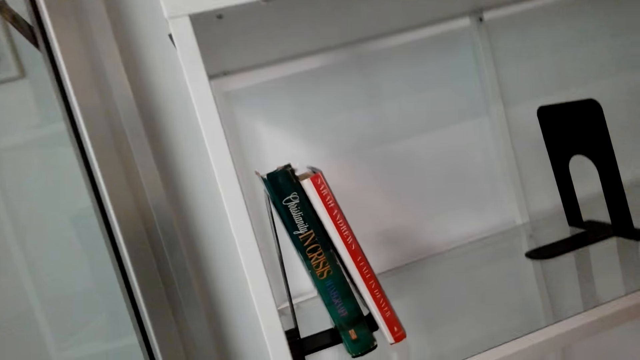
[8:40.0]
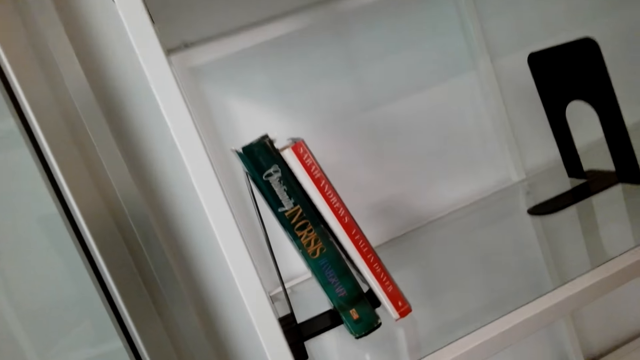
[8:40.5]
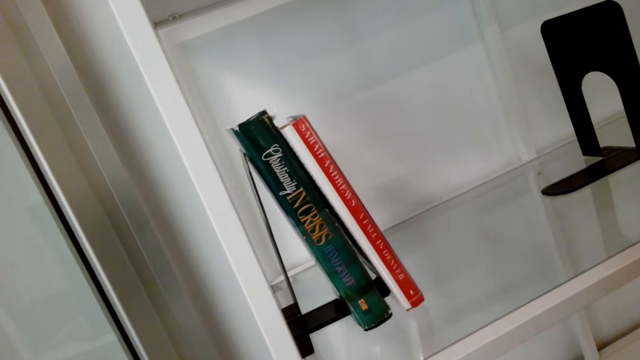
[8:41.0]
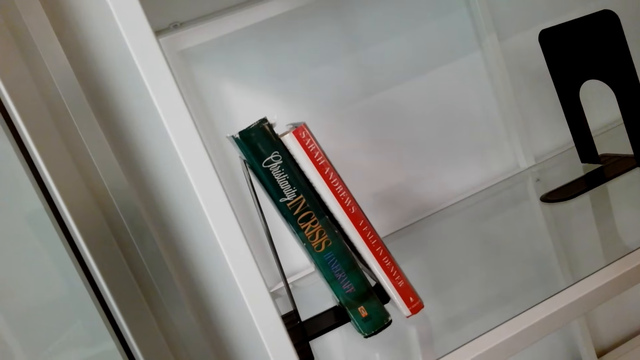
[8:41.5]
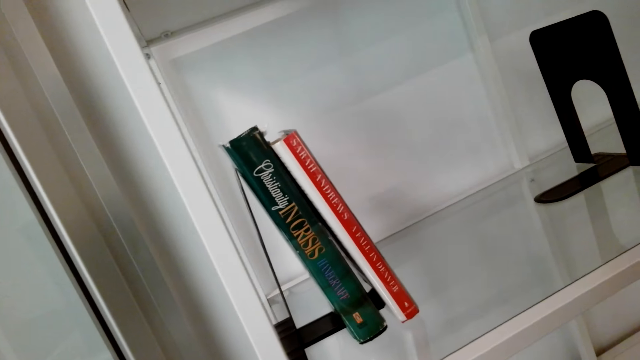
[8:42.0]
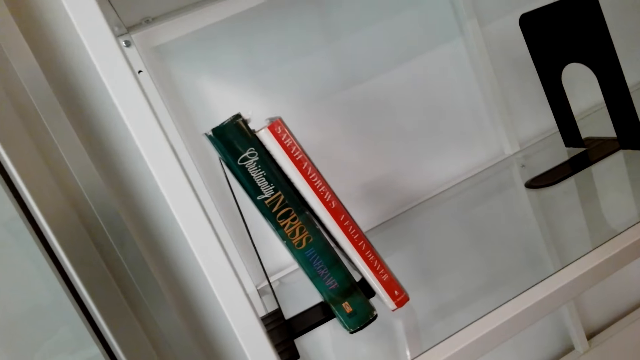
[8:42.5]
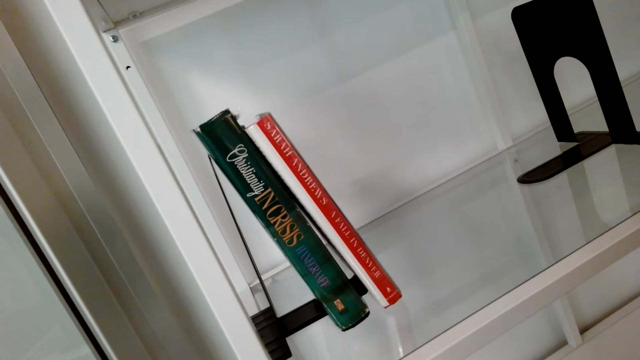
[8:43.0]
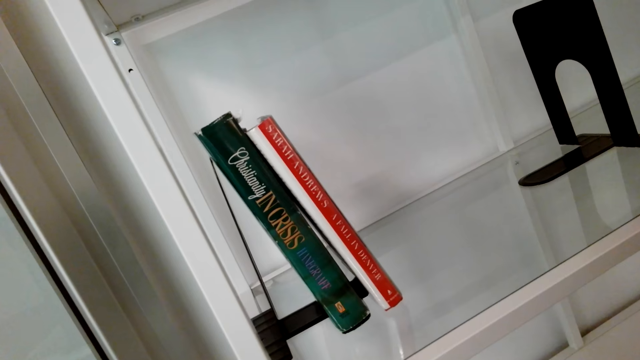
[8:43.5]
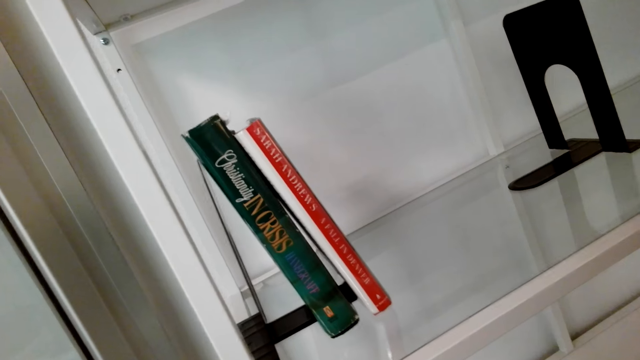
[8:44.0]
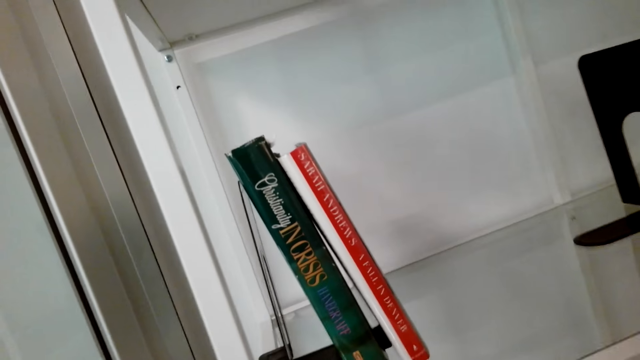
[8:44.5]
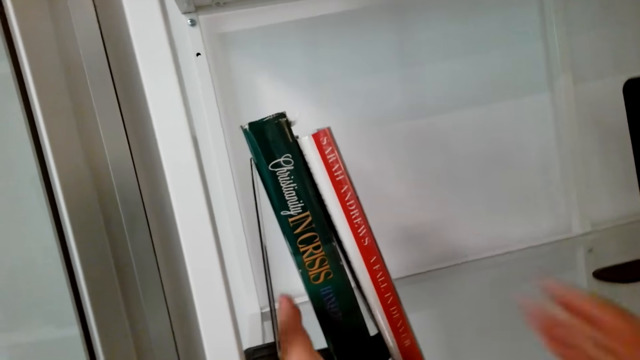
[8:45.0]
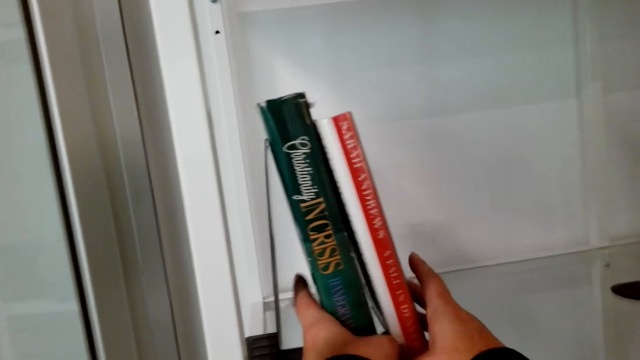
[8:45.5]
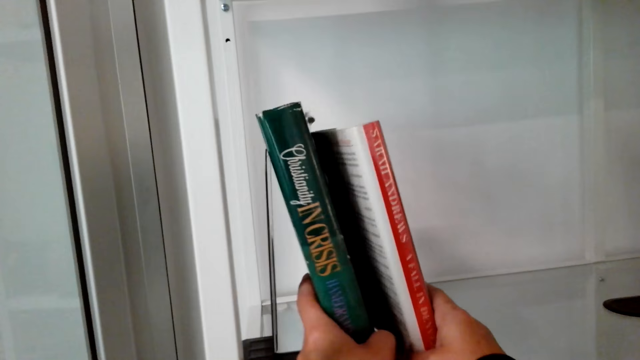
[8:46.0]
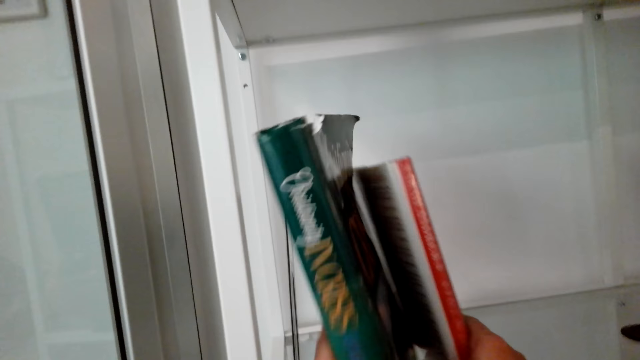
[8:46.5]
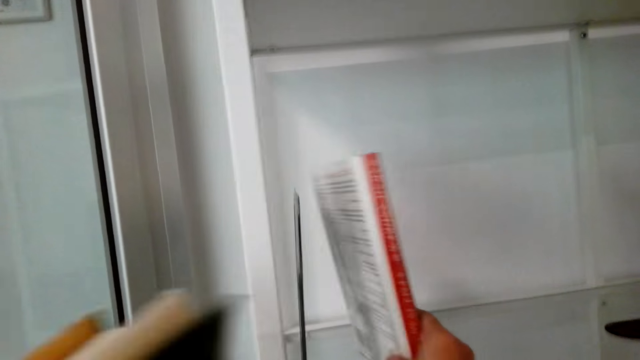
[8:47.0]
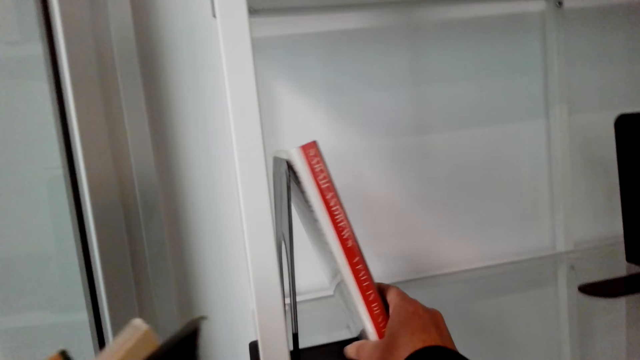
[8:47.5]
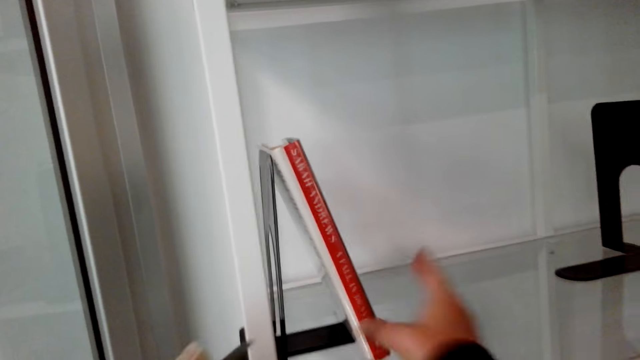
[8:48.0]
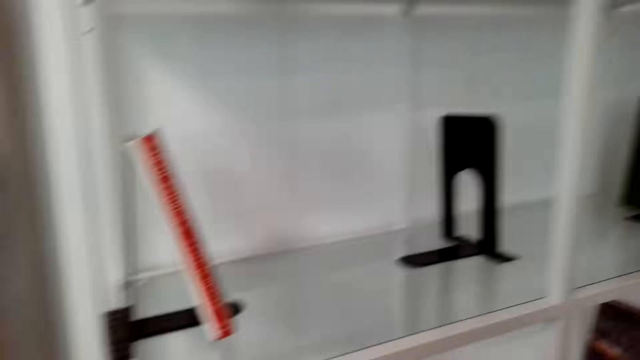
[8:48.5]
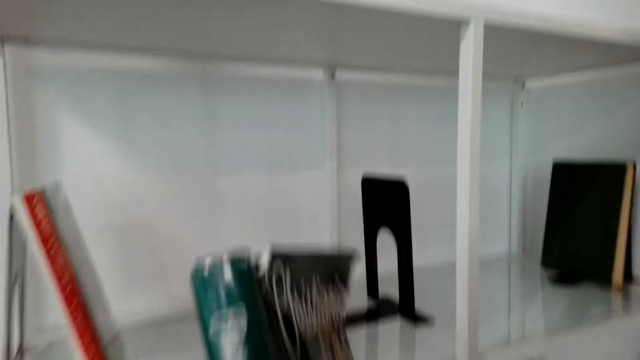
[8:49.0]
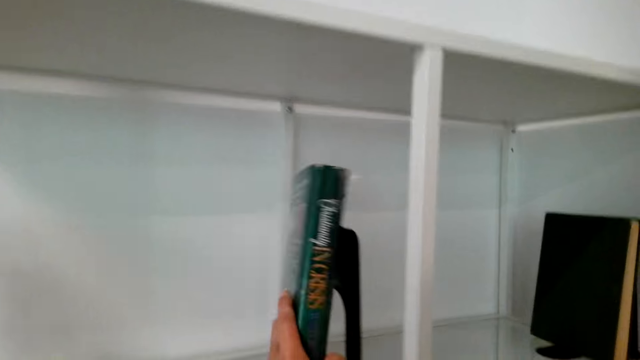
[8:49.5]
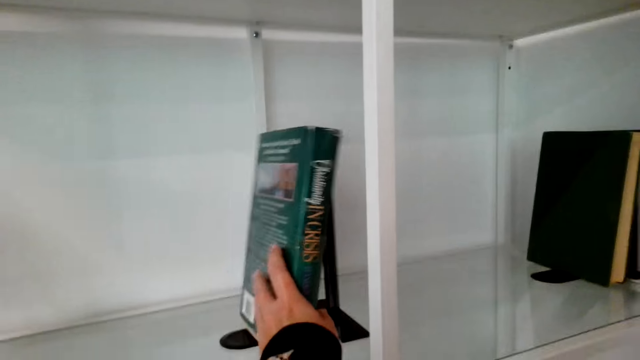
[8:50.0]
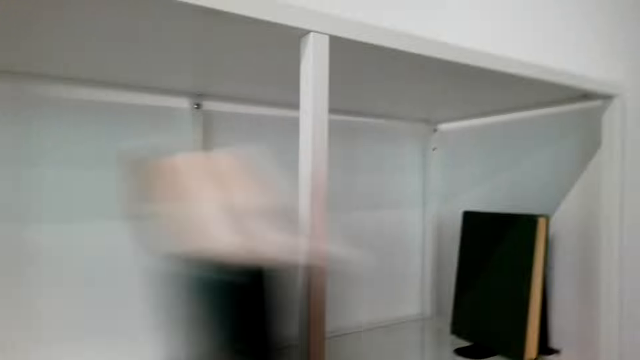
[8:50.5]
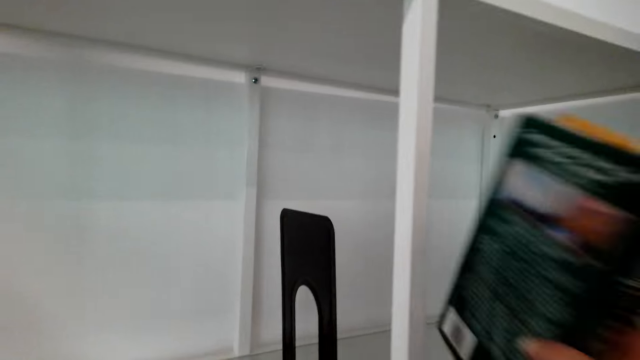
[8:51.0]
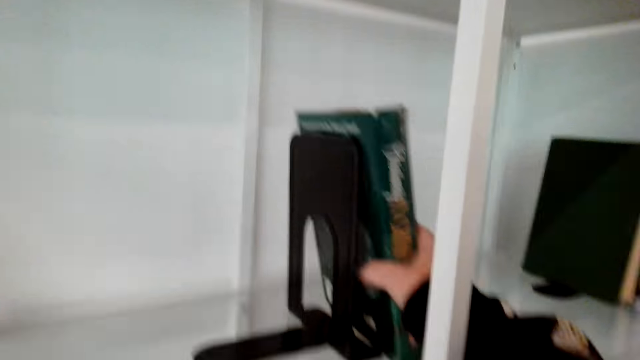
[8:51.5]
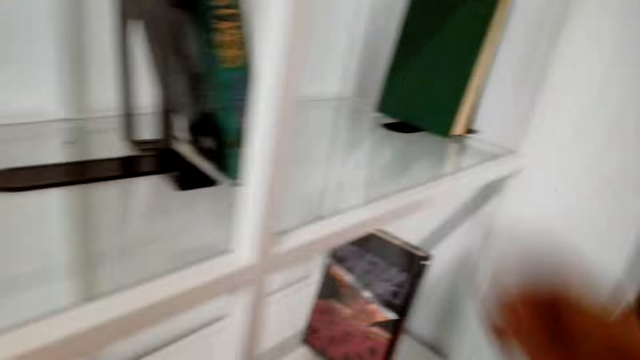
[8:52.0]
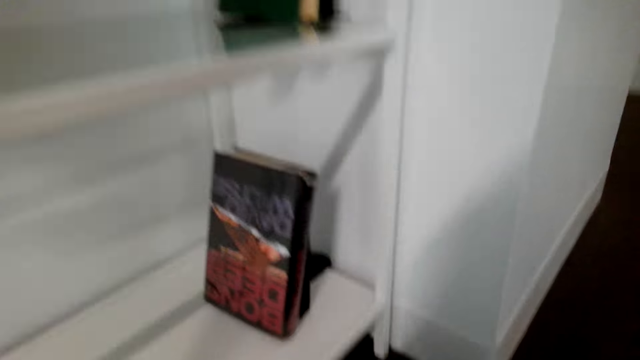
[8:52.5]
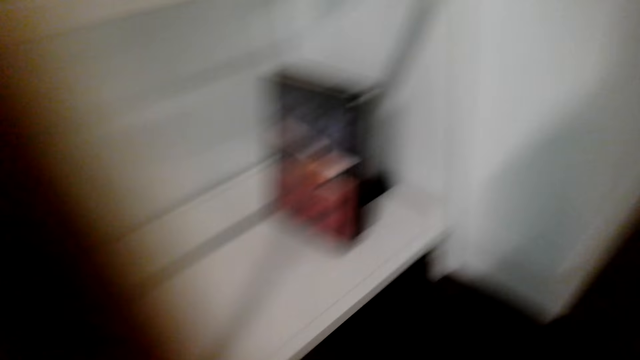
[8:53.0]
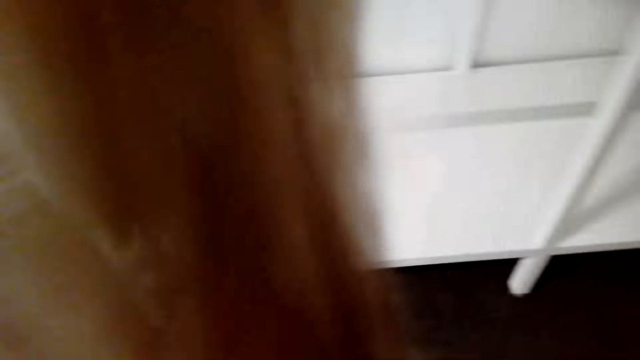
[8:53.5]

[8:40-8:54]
The camera wearer stares at a book in the shelves. They talk. They talk again. They arrange the books in the shelves. They pick a book. They talk. They pick a book. They put the book in the shelf.

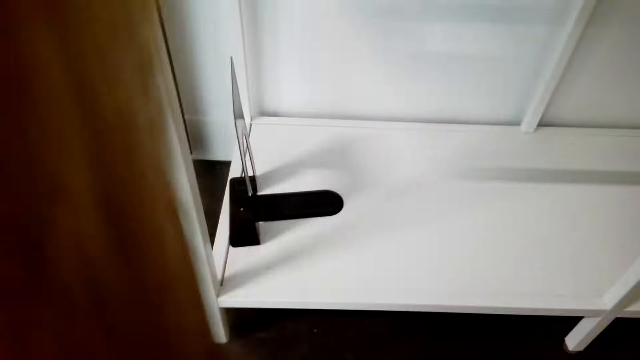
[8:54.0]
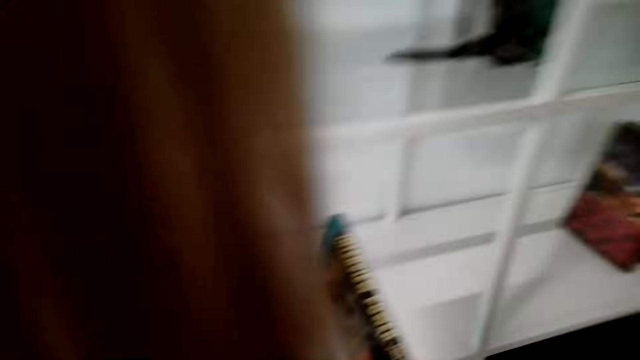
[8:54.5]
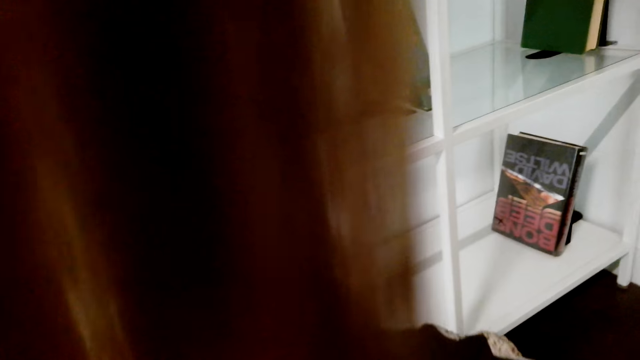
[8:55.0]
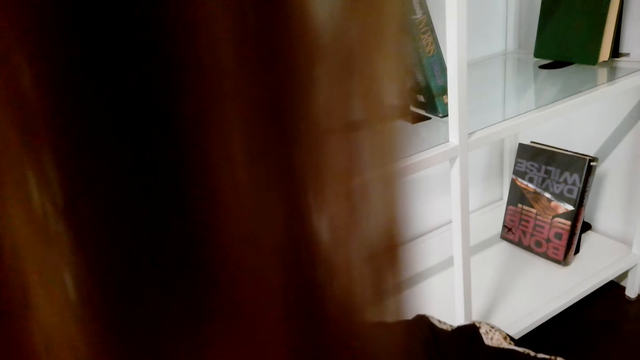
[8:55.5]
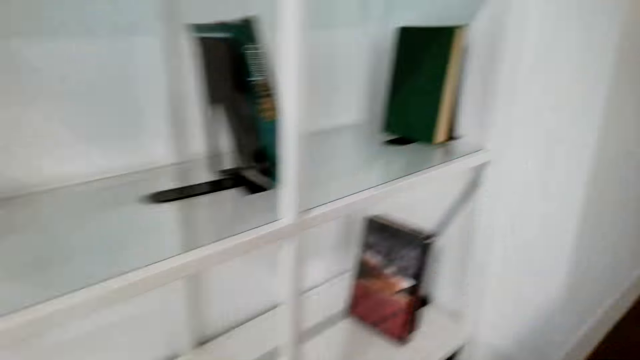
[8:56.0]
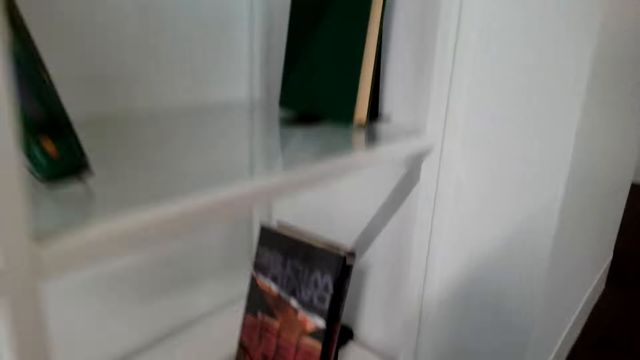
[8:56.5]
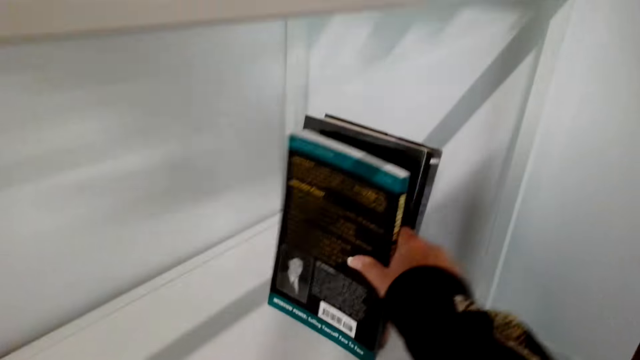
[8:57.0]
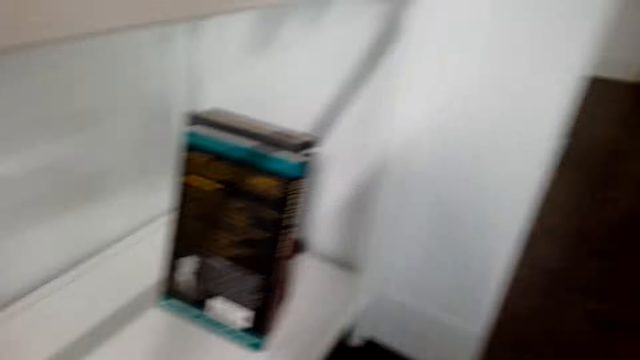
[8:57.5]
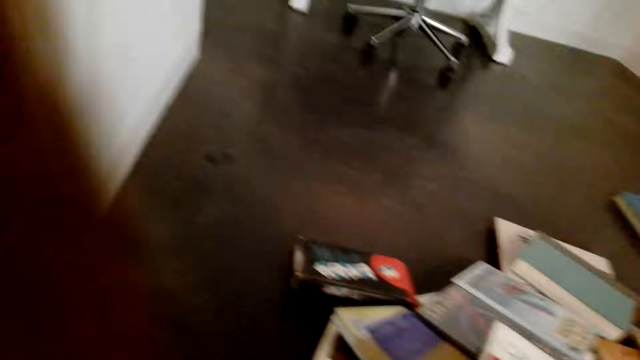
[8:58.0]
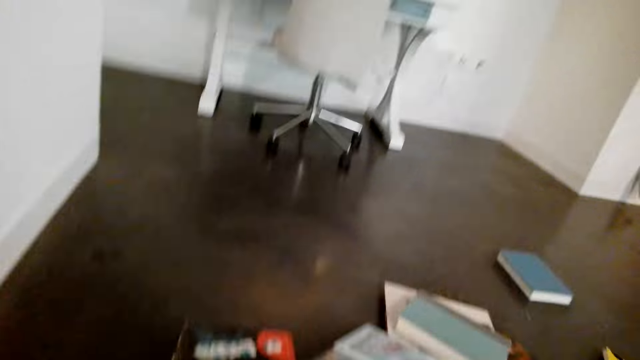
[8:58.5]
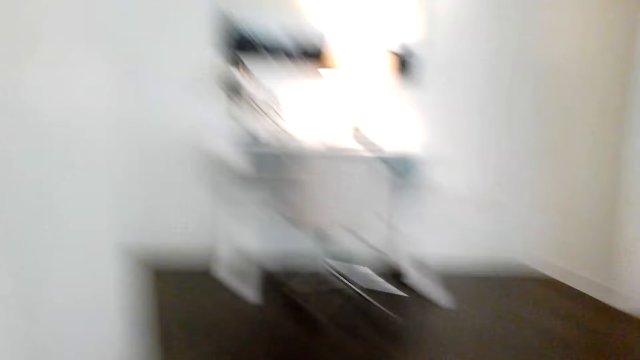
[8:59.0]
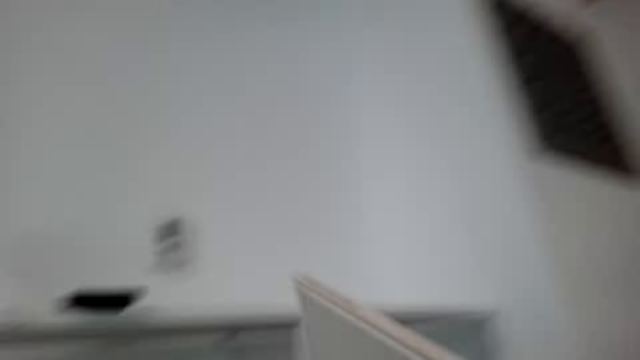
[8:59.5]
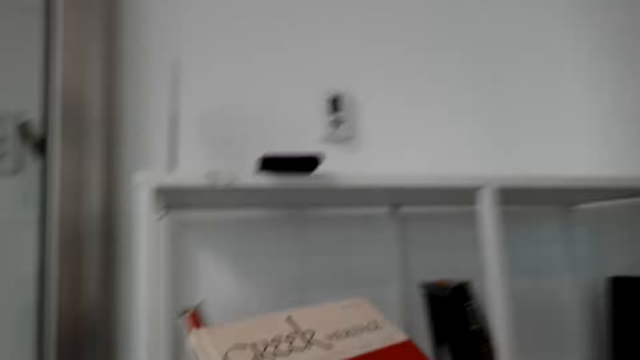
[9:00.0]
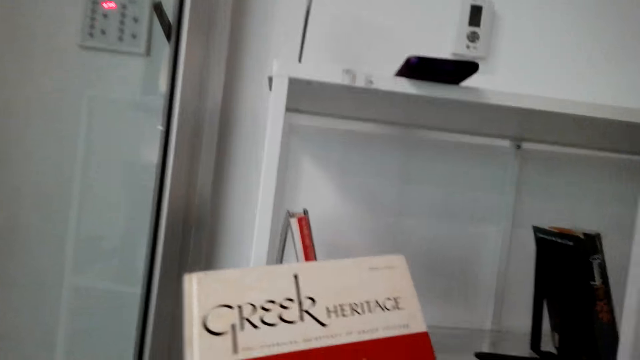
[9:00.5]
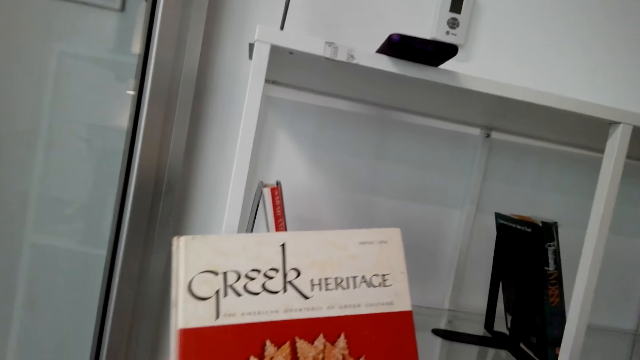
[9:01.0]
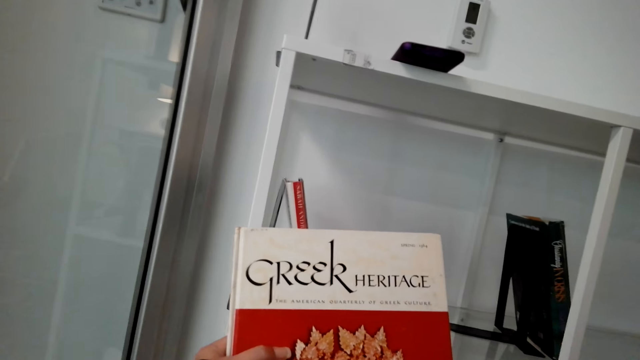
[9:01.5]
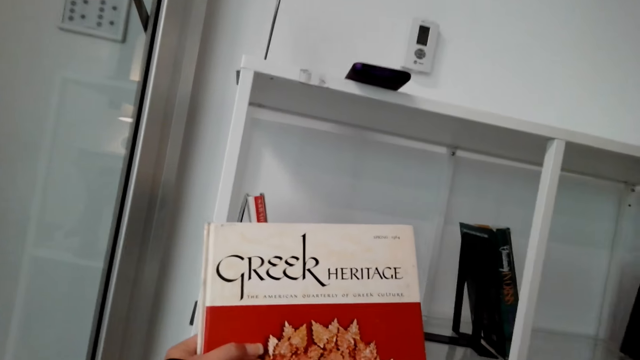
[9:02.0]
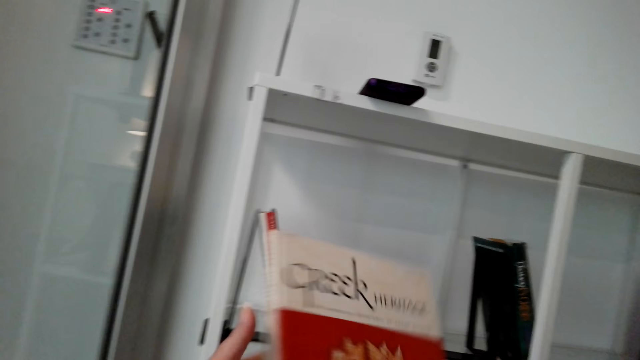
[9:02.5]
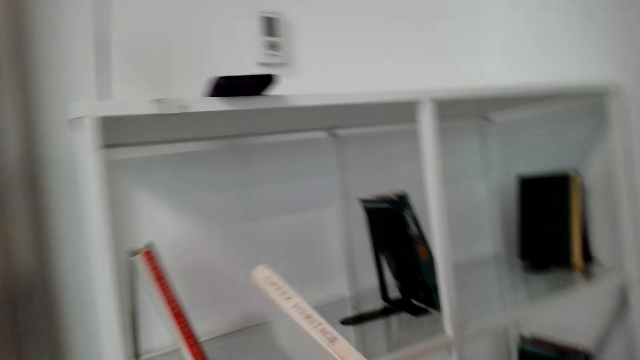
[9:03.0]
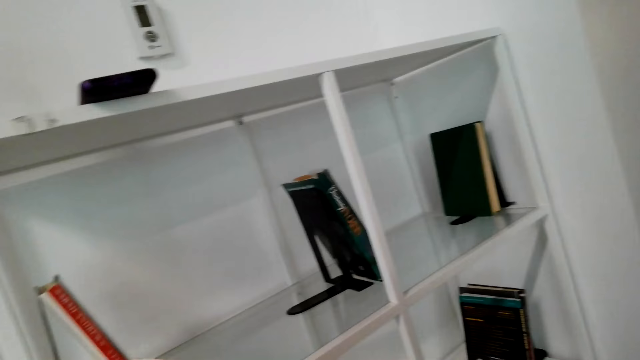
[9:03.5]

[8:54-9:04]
The camera wearer talks. They put a book in the shelf. They pick books from the floor. They stare at the book.
